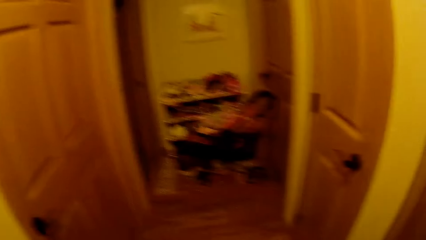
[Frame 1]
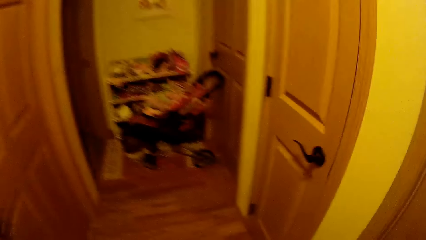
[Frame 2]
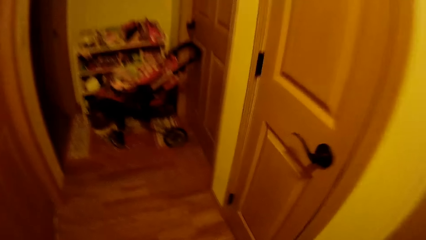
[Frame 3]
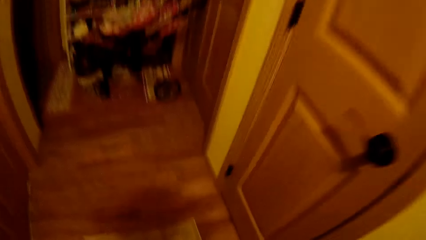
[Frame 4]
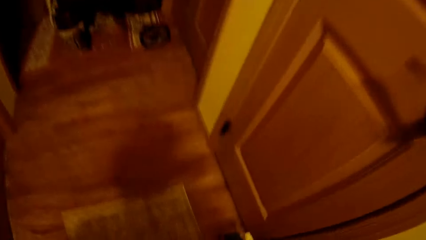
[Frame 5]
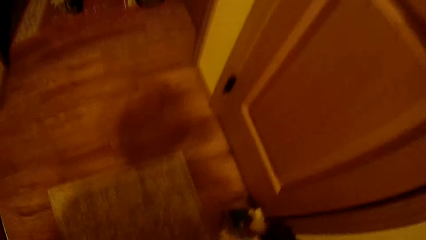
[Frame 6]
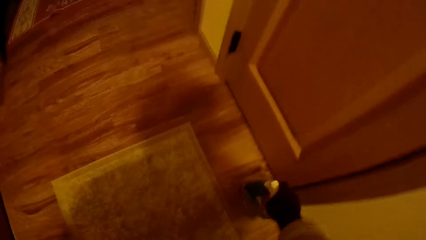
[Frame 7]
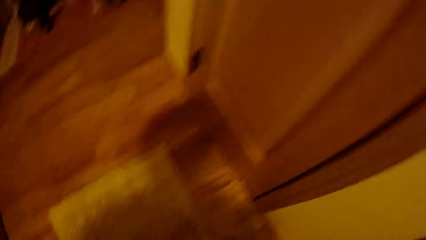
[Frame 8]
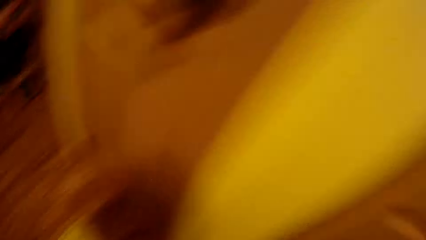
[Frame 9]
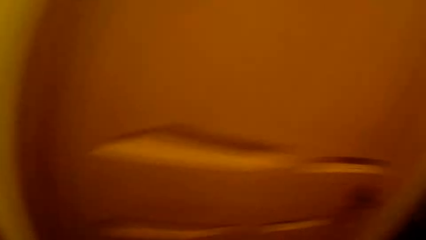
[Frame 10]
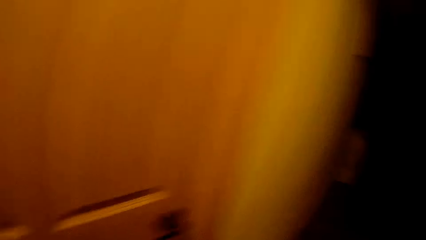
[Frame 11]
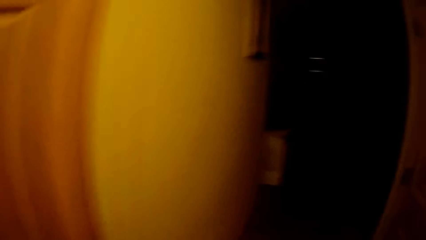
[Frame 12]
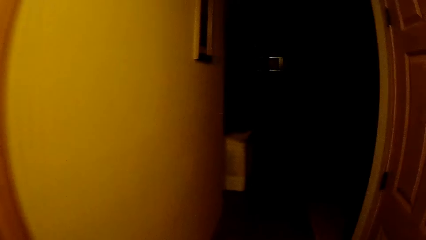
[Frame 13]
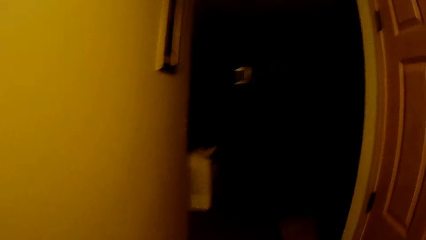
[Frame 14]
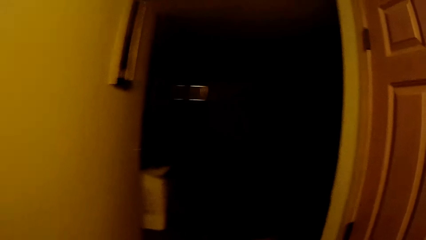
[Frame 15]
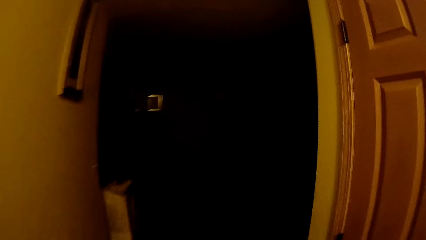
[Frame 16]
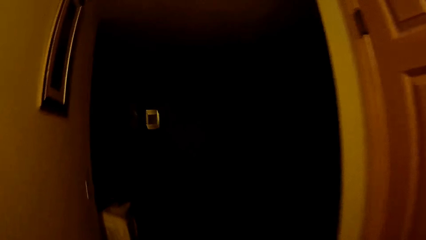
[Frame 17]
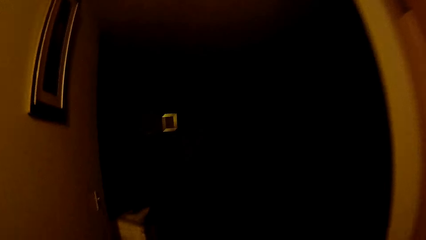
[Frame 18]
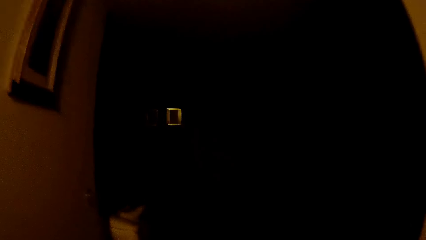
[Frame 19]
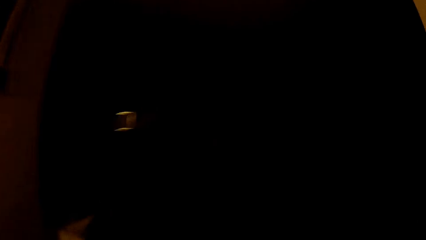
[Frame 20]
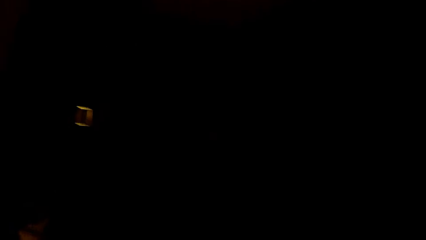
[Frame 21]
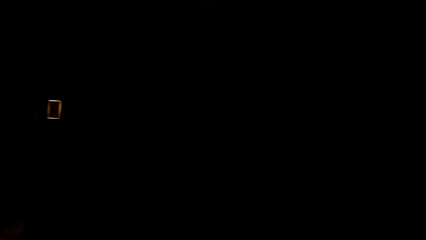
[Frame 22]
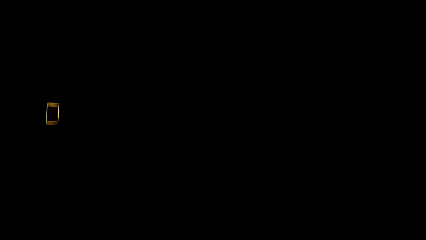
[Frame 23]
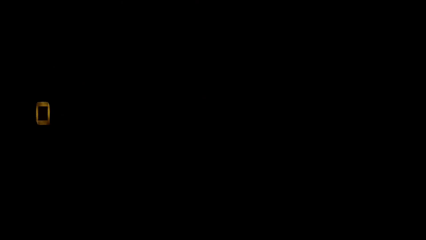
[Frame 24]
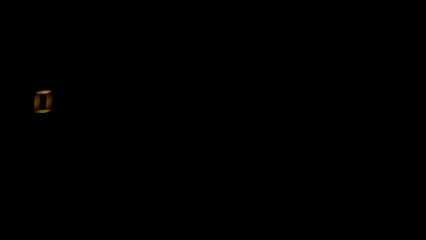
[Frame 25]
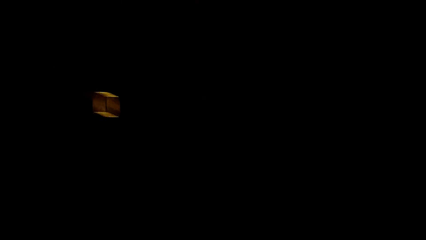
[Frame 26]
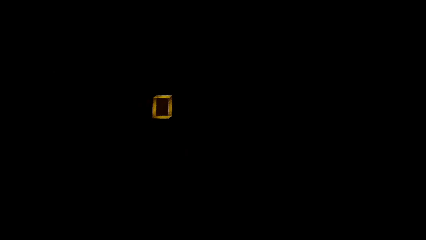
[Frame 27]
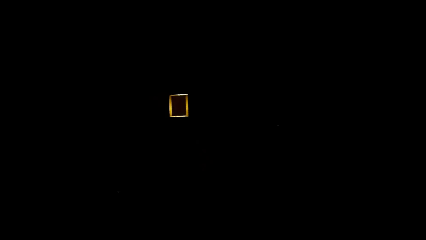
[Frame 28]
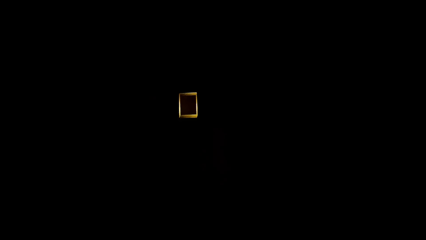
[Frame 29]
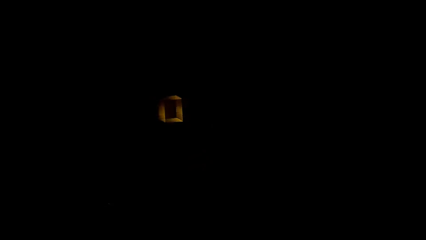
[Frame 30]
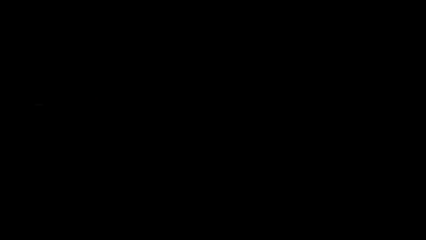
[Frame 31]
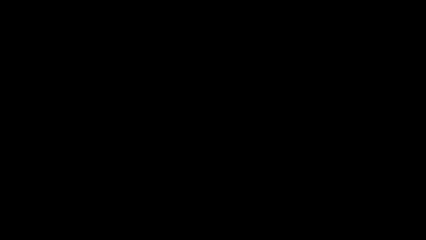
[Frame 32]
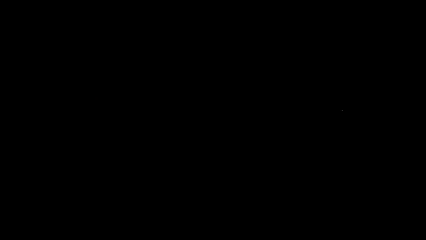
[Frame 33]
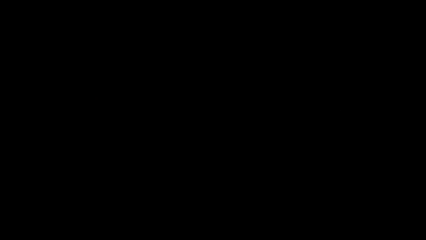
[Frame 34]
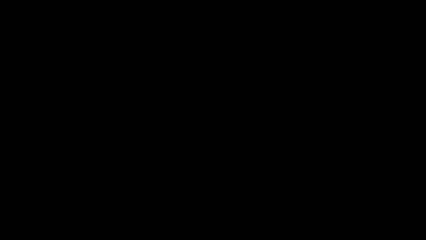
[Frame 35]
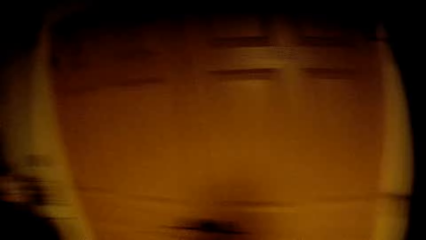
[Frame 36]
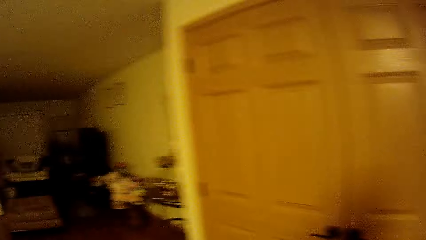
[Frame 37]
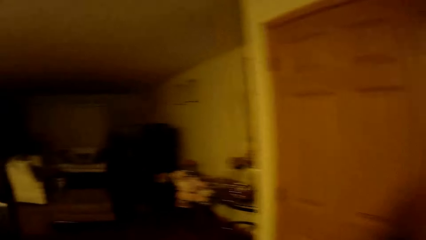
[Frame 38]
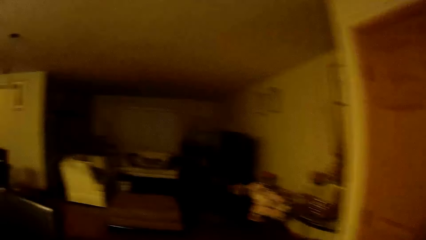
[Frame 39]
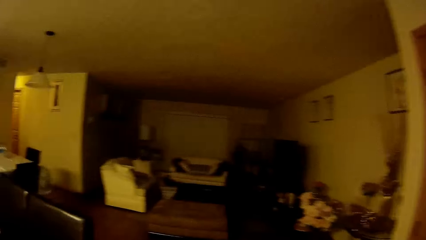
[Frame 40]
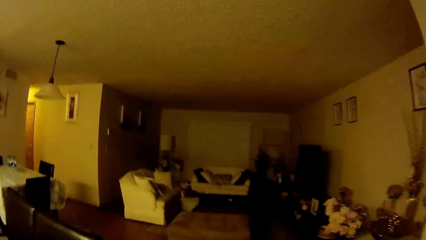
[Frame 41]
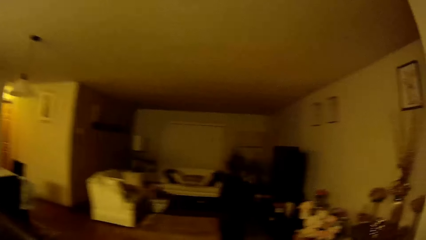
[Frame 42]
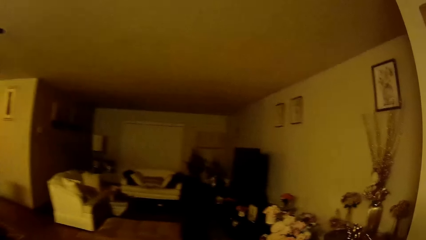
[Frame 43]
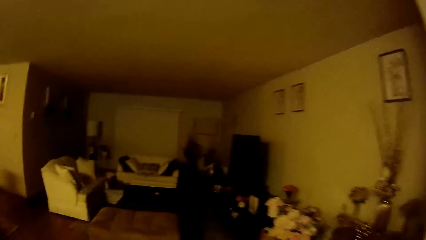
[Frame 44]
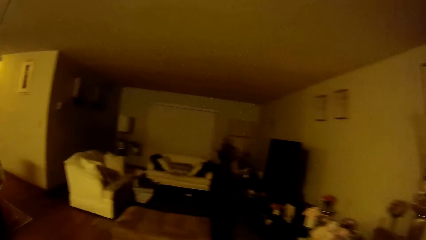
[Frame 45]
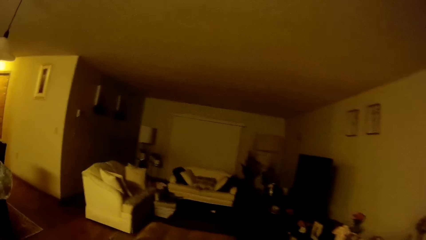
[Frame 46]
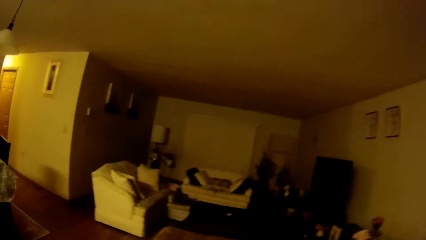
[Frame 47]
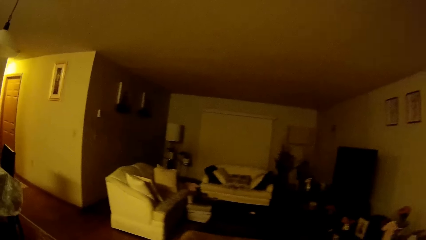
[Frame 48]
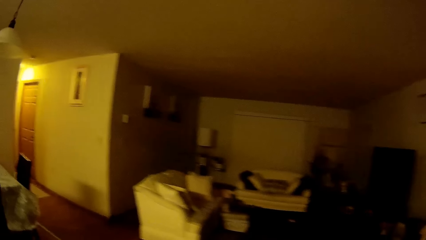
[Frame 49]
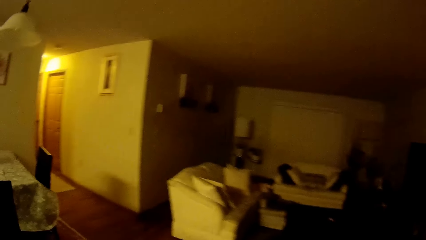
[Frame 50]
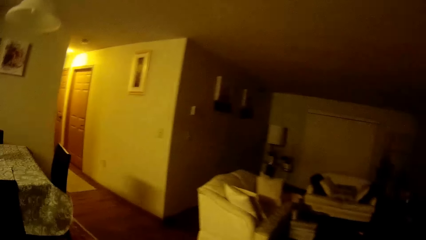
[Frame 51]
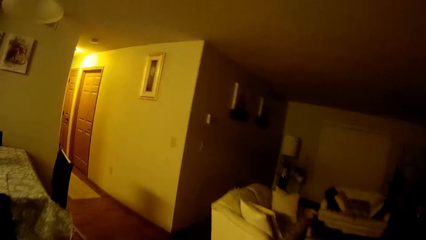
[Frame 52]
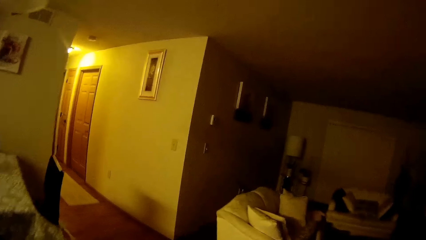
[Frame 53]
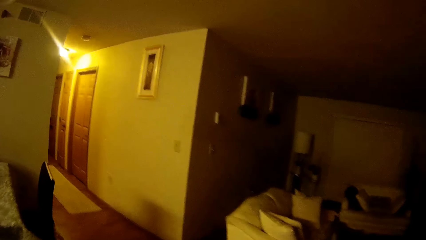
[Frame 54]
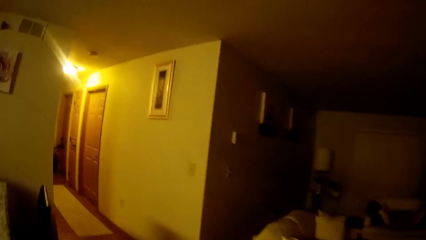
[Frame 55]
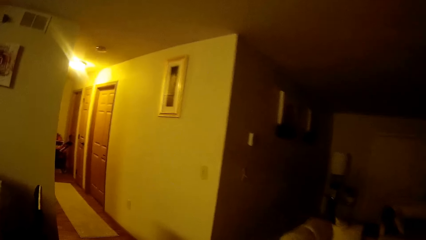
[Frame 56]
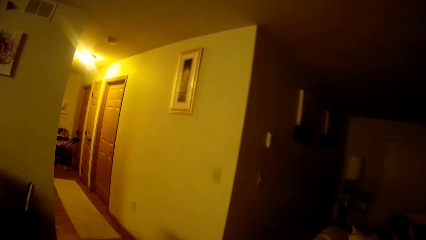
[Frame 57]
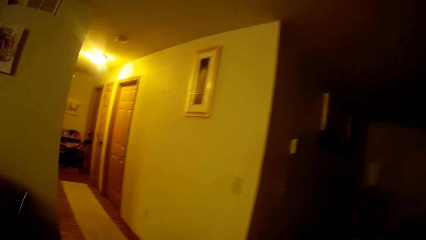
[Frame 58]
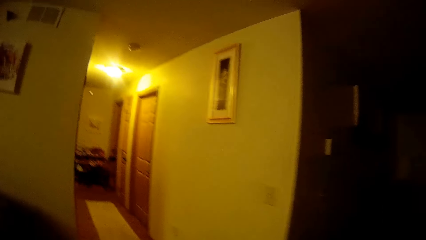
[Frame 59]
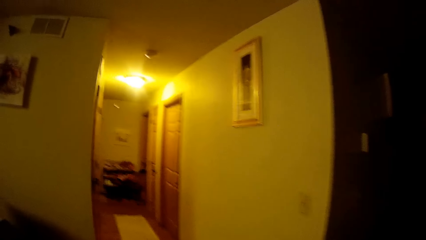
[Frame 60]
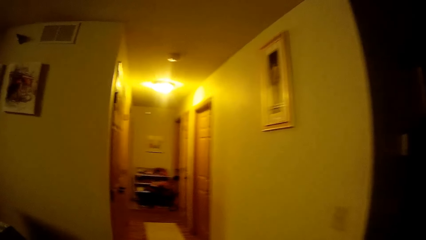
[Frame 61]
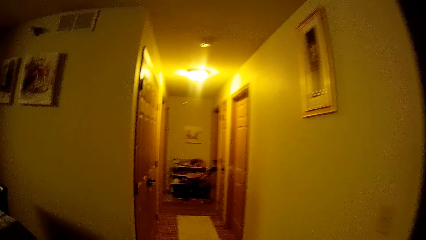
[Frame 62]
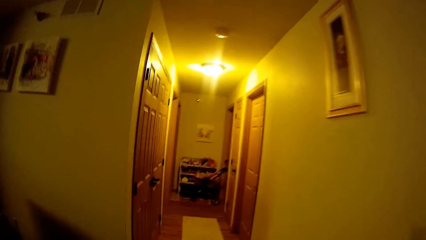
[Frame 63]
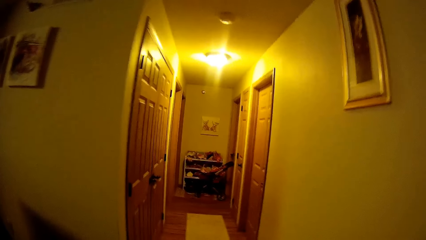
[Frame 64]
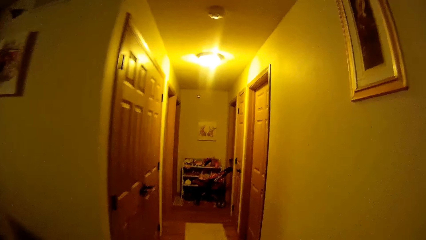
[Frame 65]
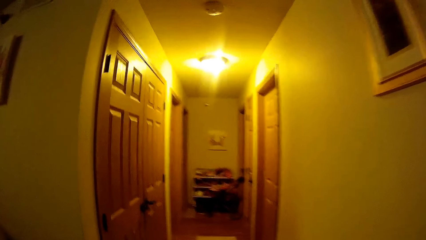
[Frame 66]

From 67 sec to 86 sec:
The camera wearer picks up the spray bottle. They walk towards a sitting room. They walk around.
